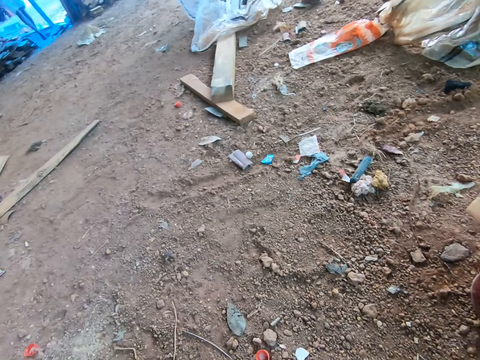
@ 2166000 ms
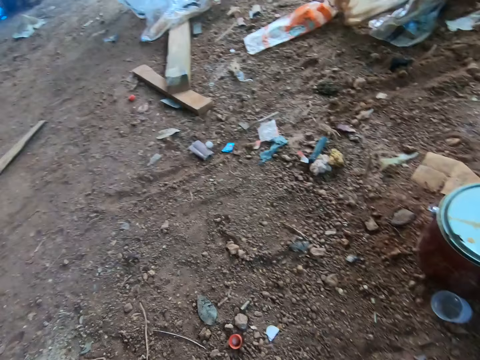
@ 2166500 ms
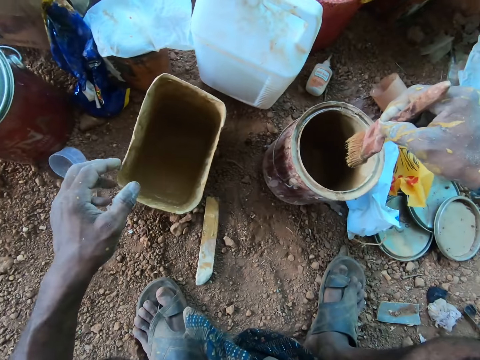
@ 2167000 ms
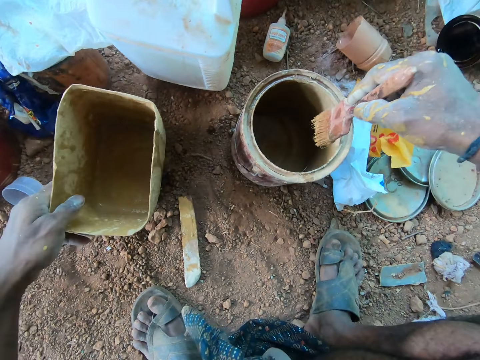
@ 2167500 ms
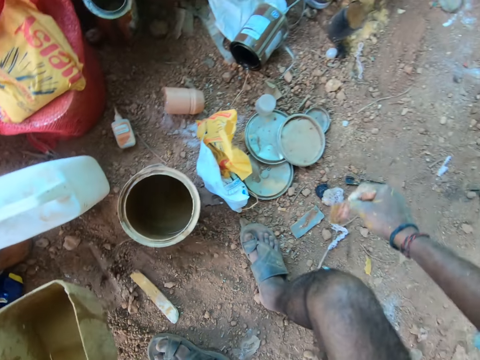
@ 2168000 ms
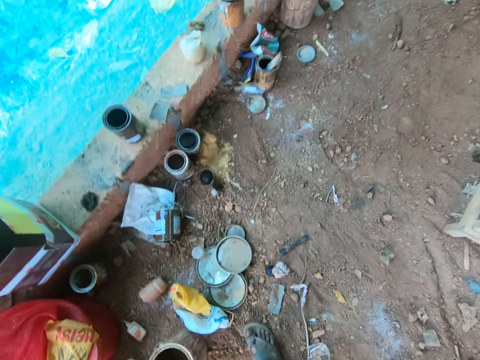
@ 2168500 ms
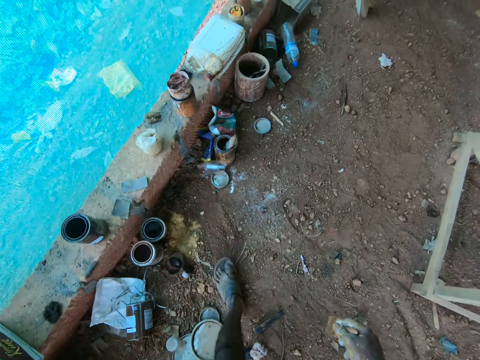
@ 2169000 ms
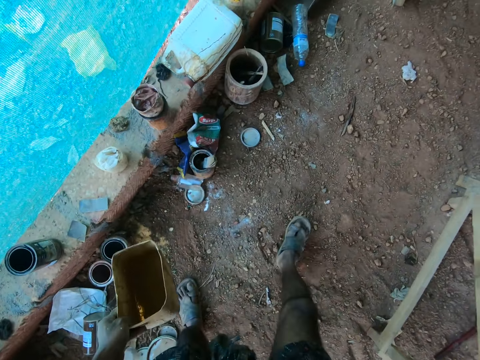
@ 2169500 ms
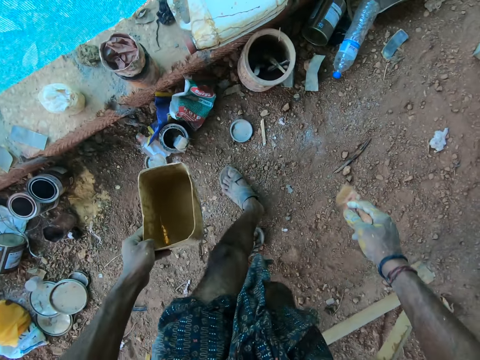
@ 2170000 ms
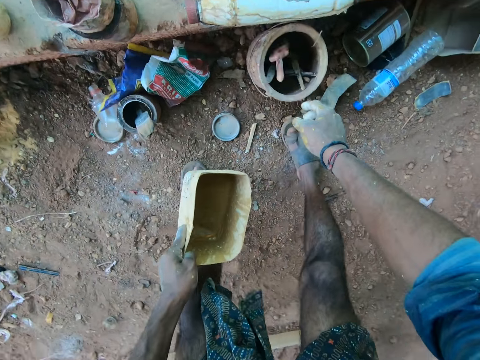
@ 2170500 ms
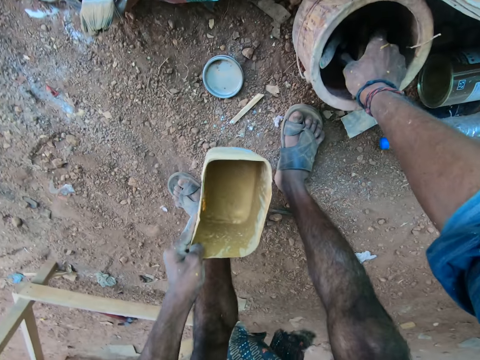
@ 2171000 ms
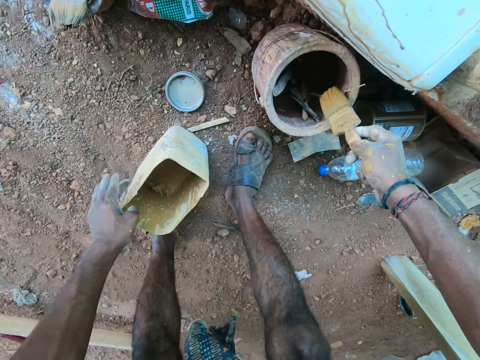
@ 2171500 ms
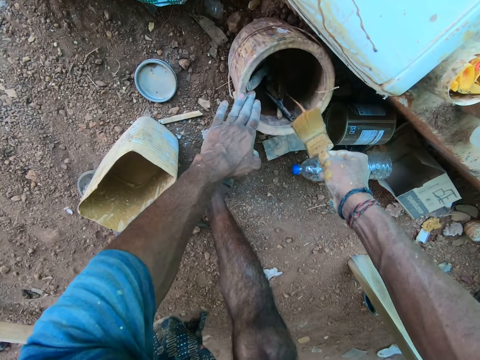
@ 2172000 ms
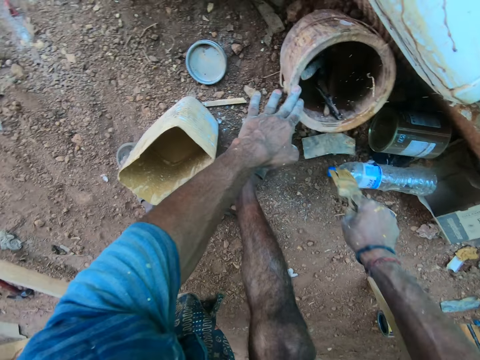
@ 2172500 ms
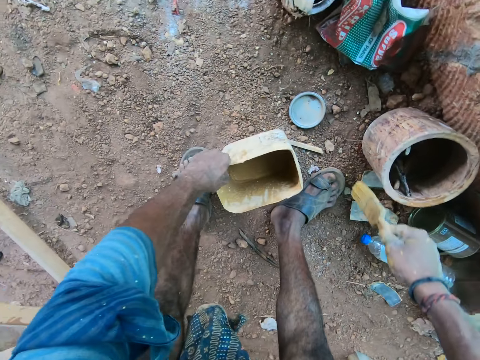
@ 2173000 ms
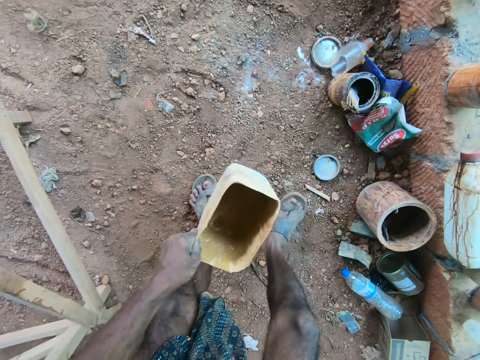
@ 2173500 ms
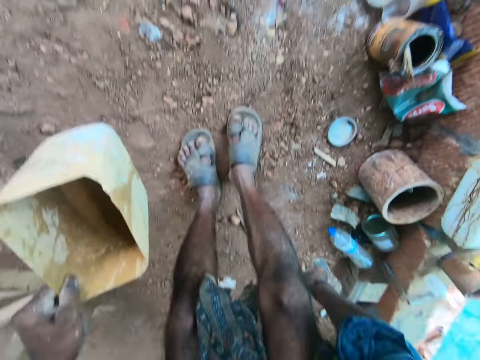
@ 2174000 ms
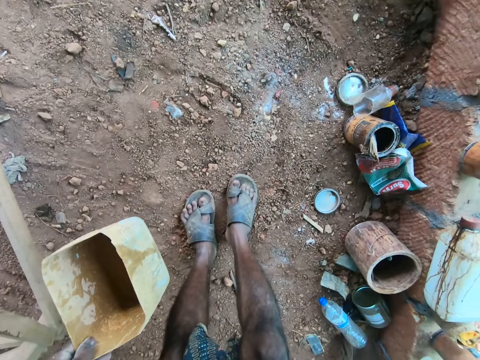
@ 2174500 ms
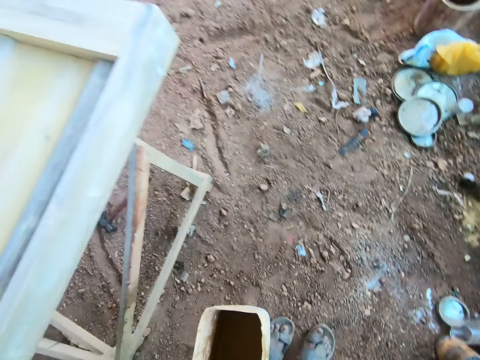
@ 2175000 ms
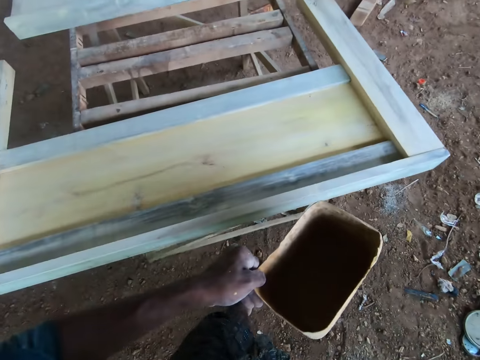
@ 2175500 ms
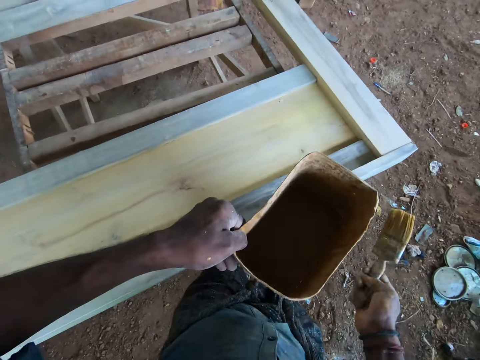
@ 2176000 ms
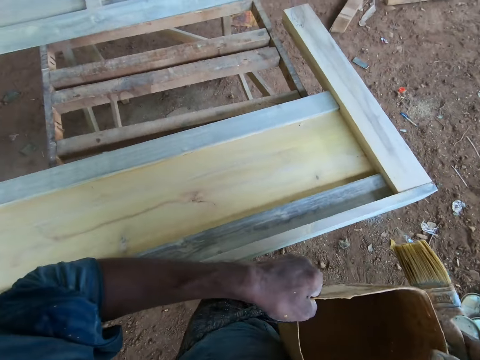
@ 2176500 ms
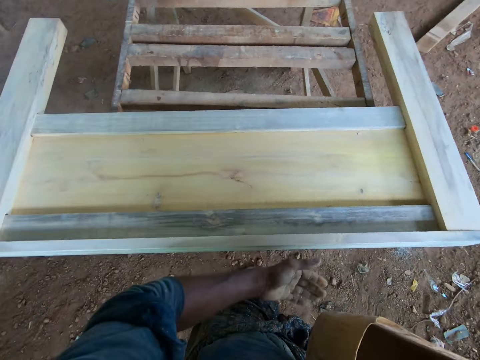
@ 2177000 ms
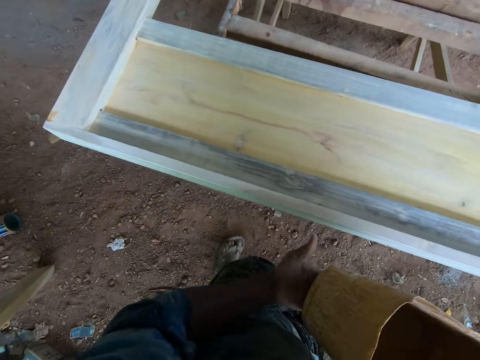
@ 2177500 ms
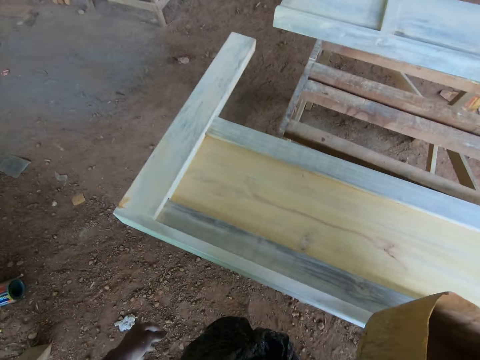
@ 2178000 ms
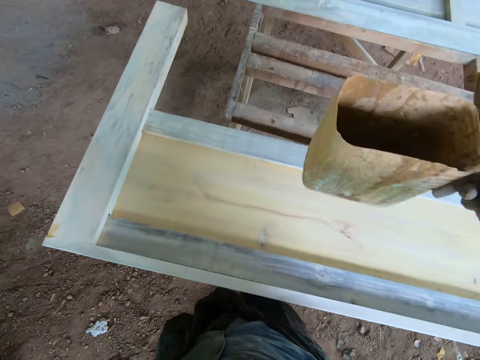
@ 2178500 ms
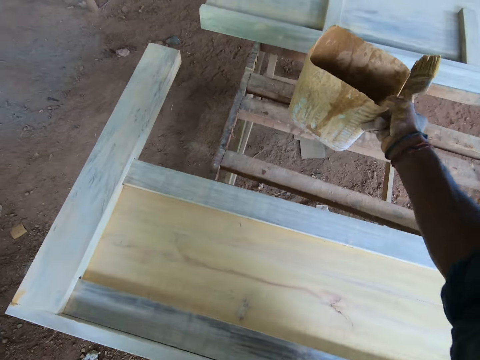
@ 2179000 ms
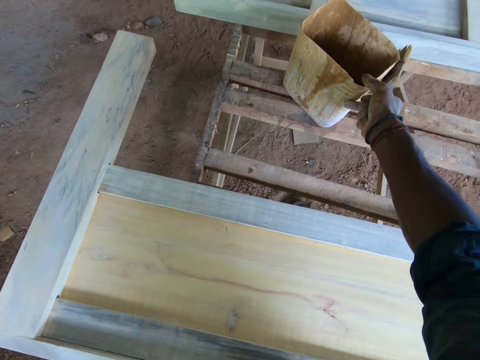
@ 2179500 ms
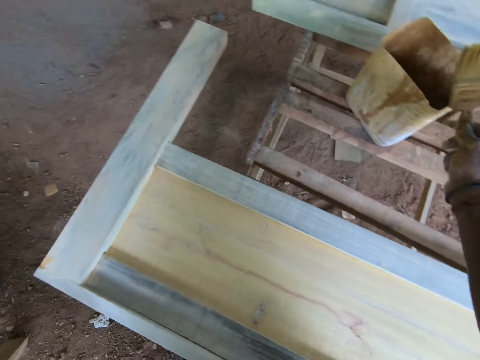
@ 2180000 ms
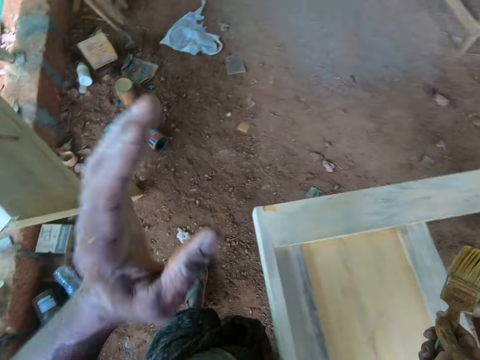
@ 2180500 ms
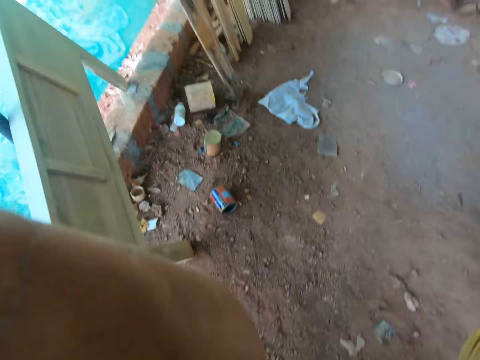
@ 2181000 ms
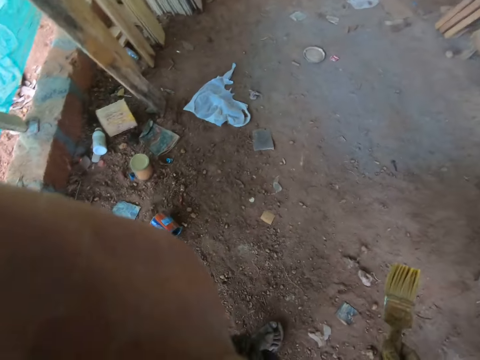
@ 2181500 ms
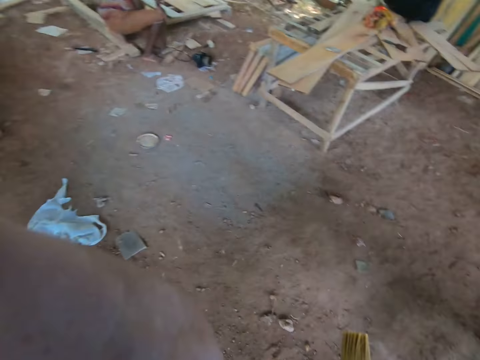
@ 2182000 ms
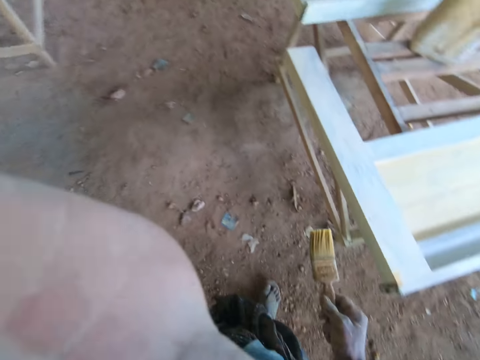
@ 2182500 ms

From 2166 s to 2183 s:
The camera wearer holds the paint brush with his left hand. He picks up the plastic container from the ground with his left hand. He looks around the workshop. He drops the paint brush in his right hand into a paint container on the ground. He picks up the paint brush from the paint container with his right hand. He drops the plastic container in his left hand on the ground. He touches the paint container on the ground with his left hand. He cleans the paint brush in his right hand on the paint container. He picks up the plastic container from the ground with his left hand. He passes the container from his left hand to his right hand. He places the container on a workbench with his right hand.

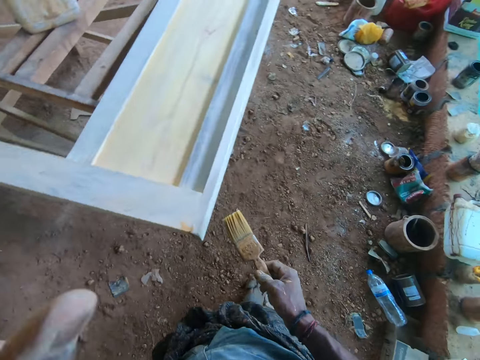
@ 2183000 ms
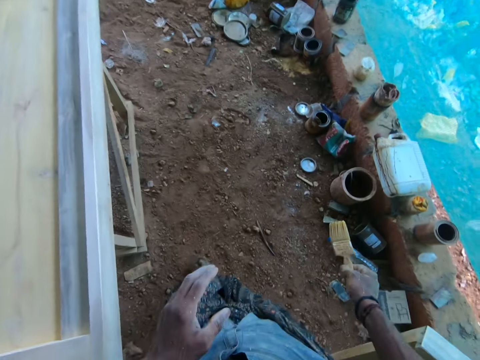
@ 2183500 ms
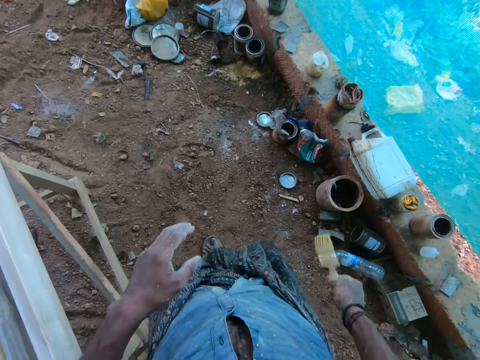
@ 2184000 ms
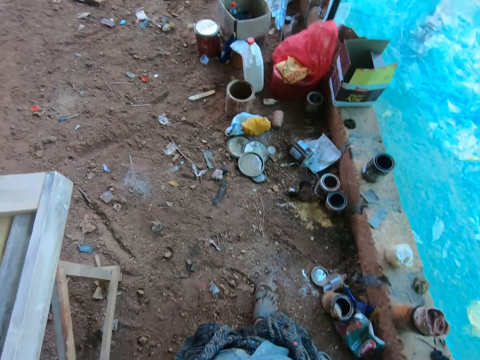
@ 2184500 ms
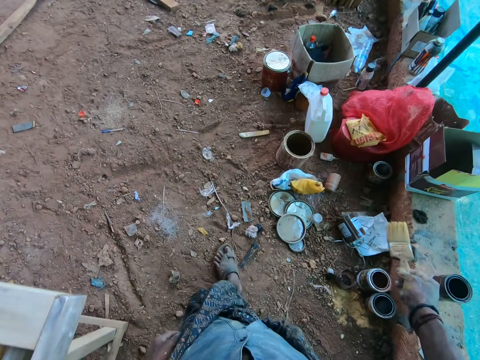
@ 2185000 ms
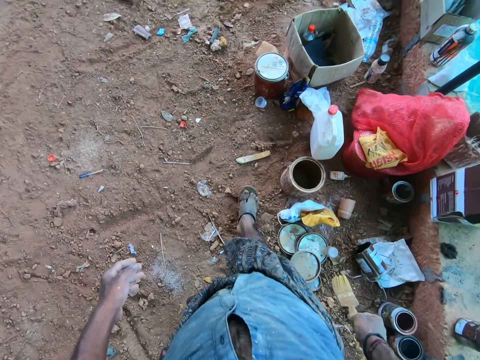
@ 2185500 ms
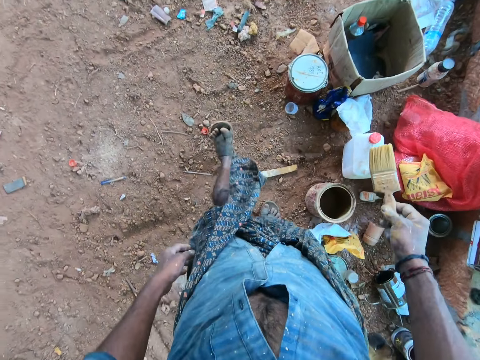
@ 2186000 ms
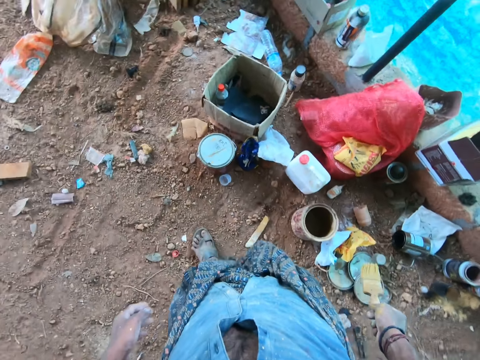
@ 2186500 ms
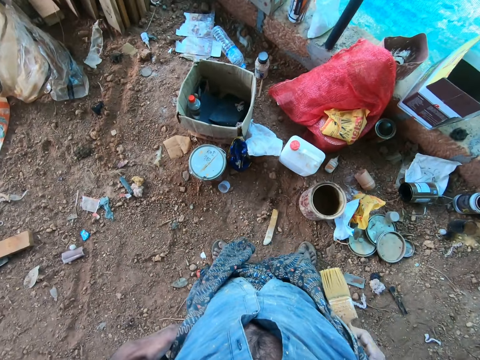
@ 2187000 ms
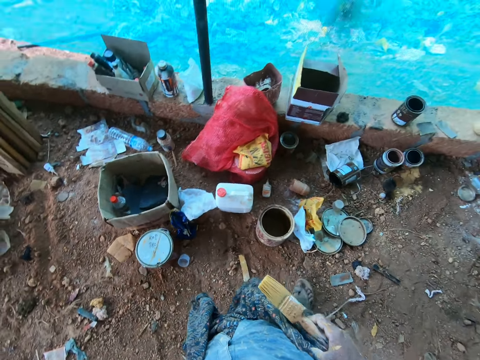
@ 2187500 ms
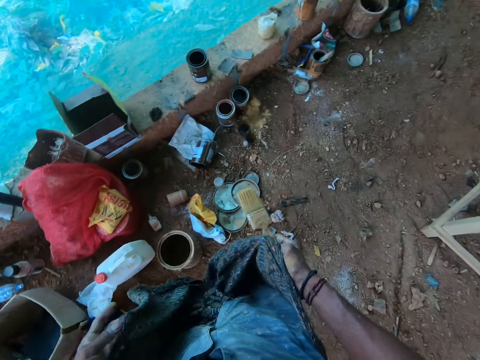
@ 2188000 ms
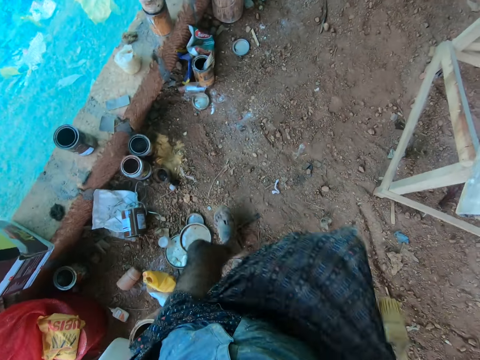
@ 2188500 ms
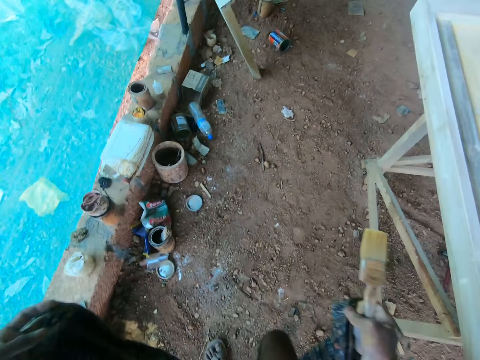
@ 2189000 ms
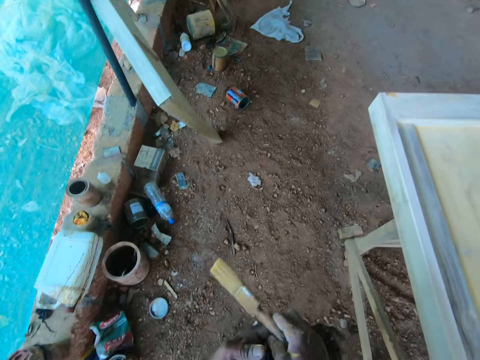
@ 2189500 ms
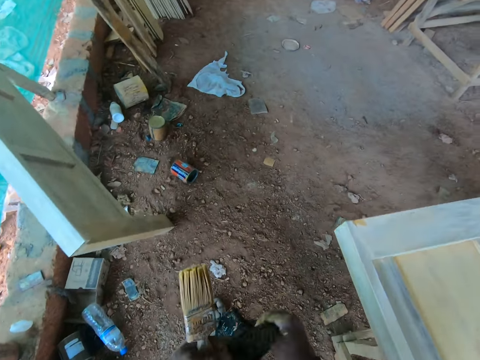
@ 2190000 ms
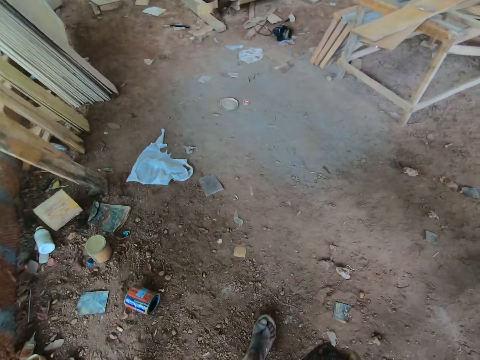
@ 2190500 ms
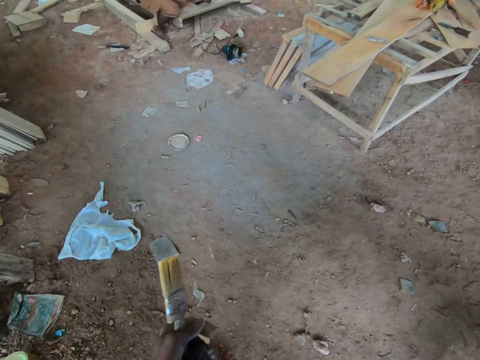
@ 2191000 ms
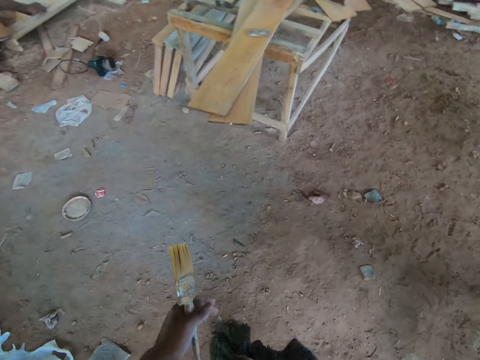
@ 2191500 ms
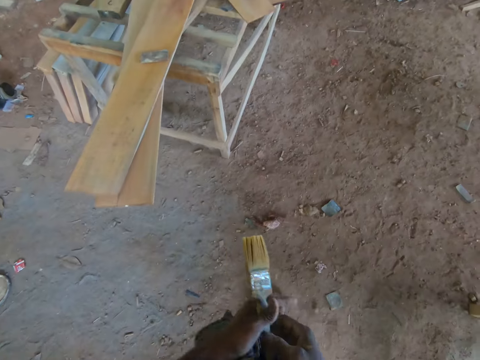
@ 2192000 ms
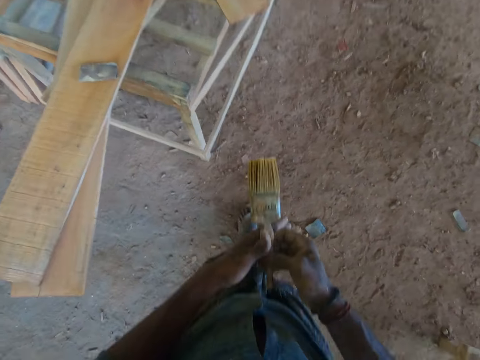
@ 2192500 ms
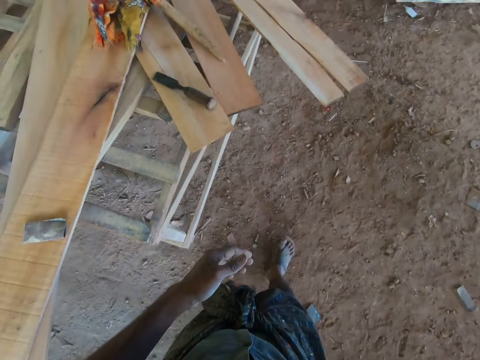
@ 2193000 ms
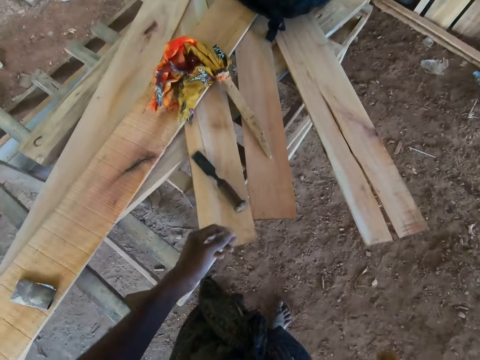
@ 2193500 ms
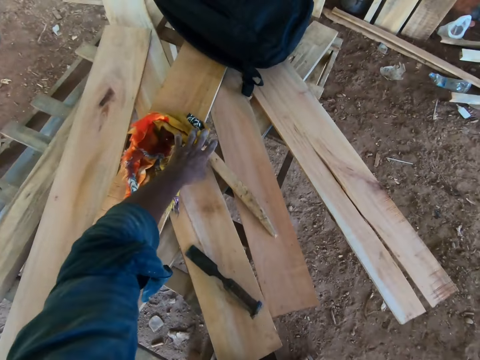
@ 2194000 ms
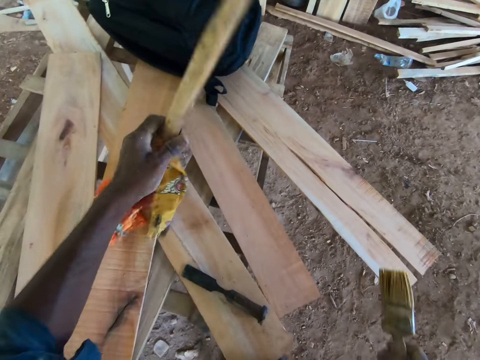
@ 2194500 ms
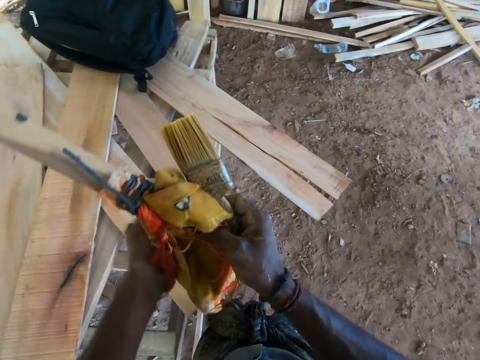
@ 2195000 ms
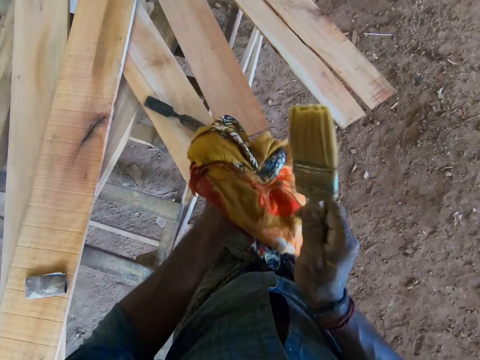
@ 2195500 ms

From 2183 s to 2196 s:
The camera wearer passes the paintbrush from his right hand to his left hand. He passes the paintbrush from his left hand to his right hand. He picks a rag from some wood planks with his left hand. He wipes the paintbrush in his right hand with the rag in his left hand.
